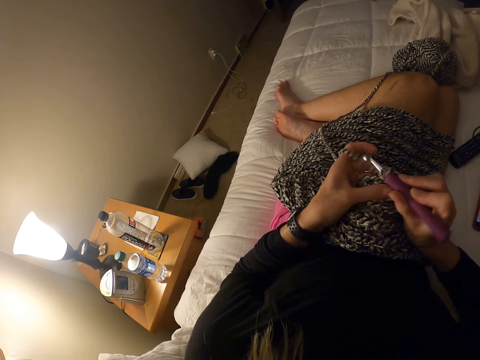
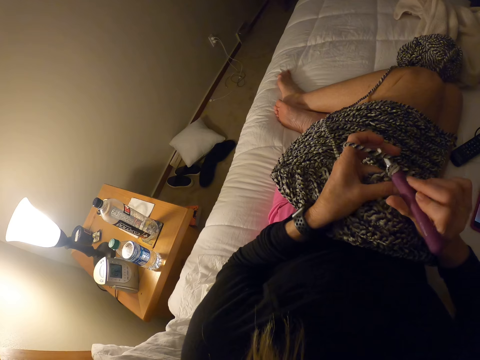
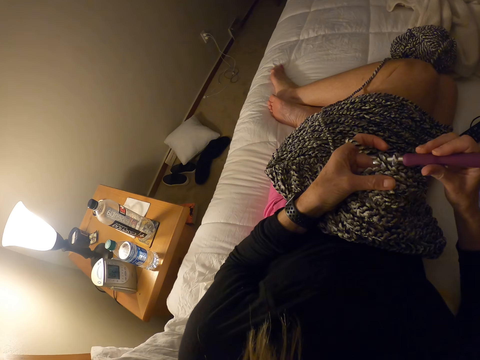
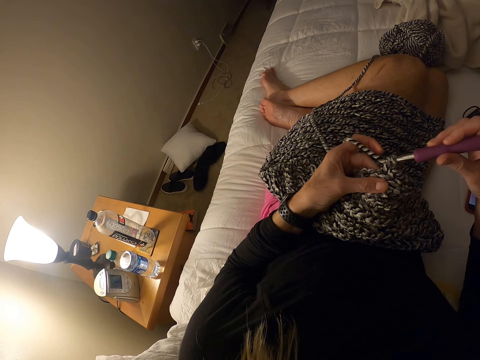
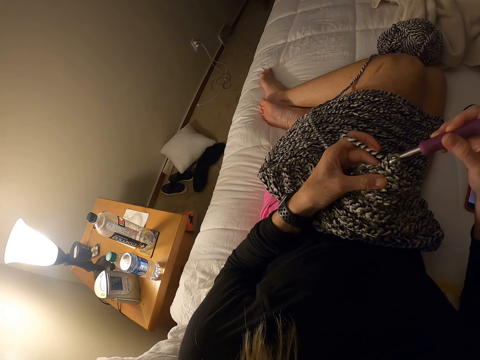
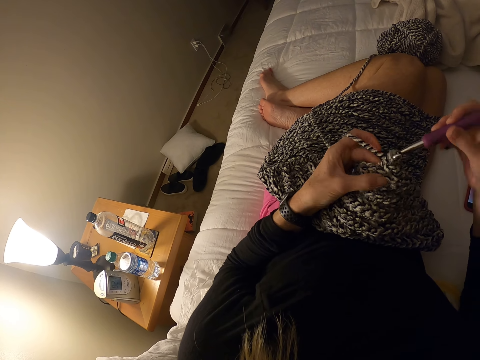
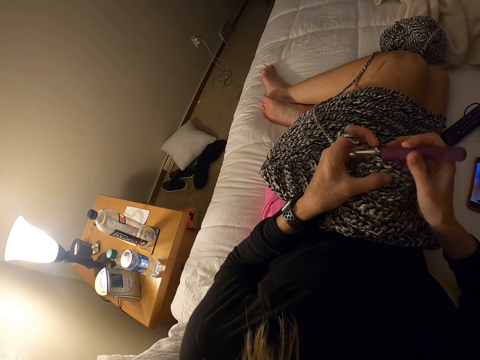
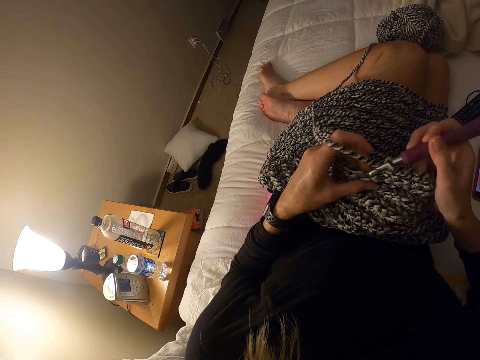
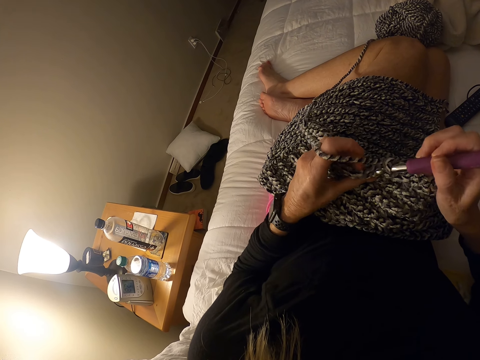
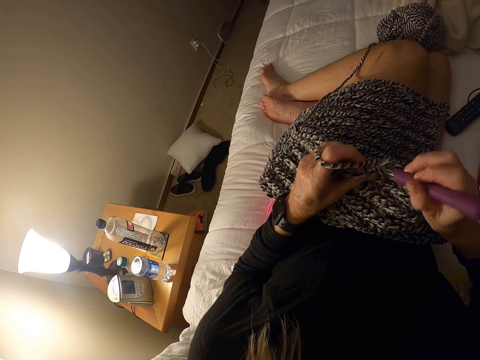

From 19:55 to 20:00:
The camera wearer crochets a woolen fabric with a crochet hook.

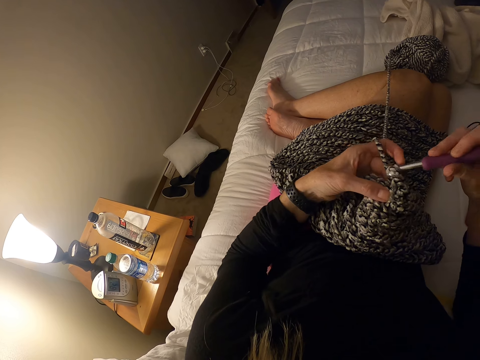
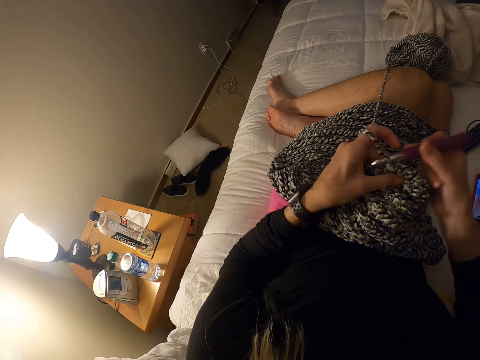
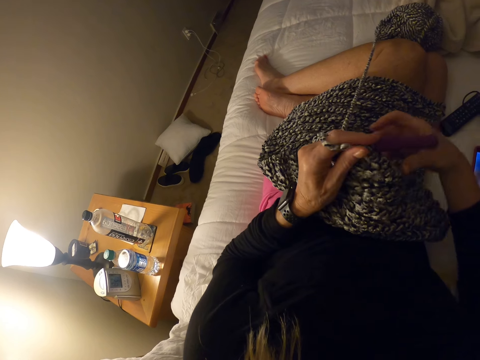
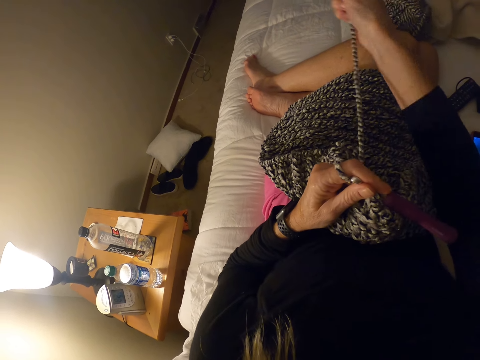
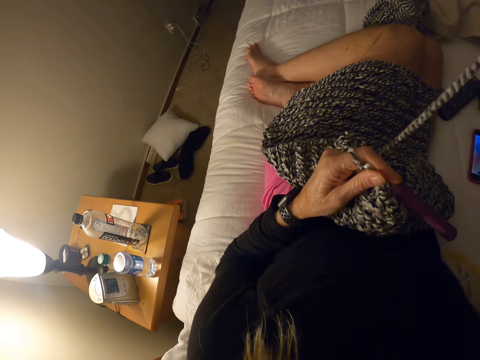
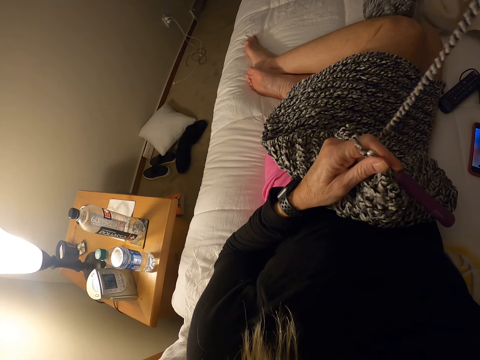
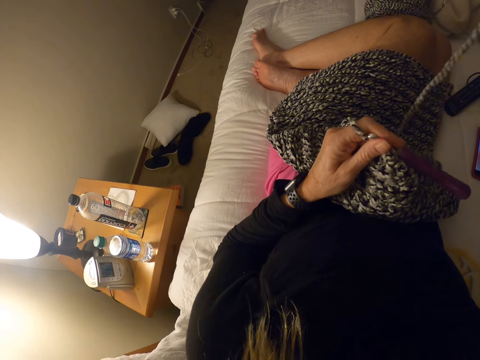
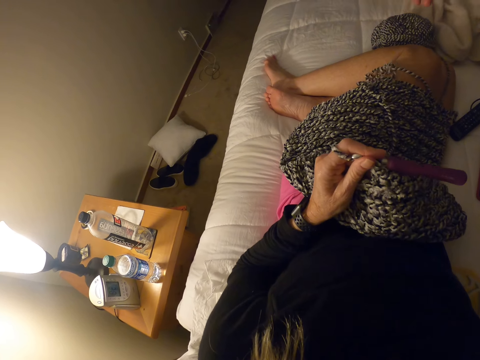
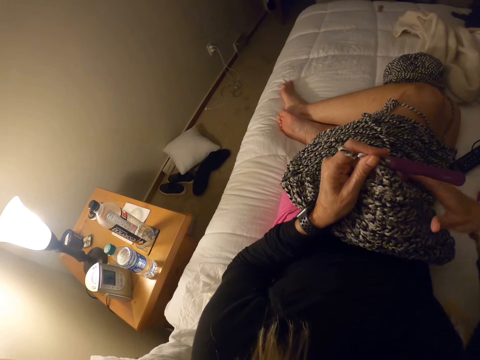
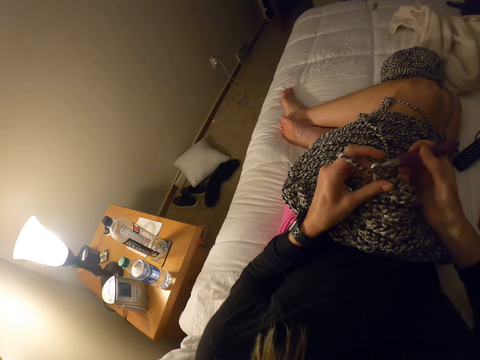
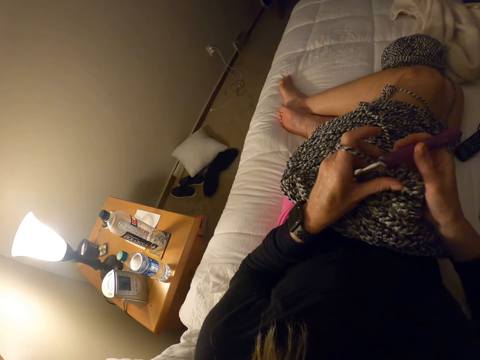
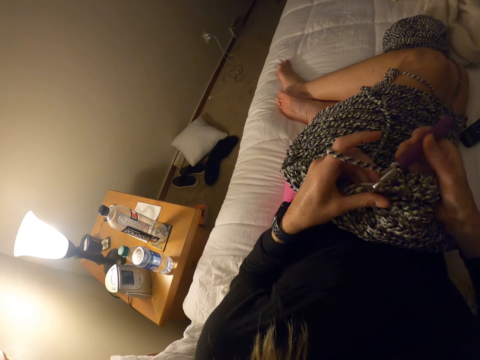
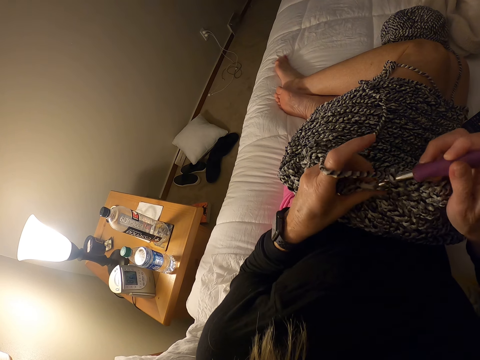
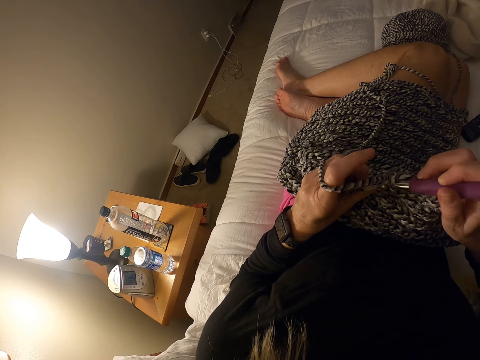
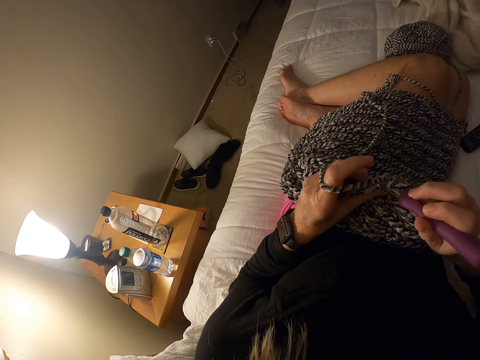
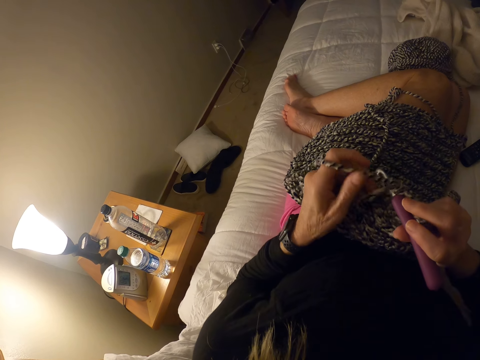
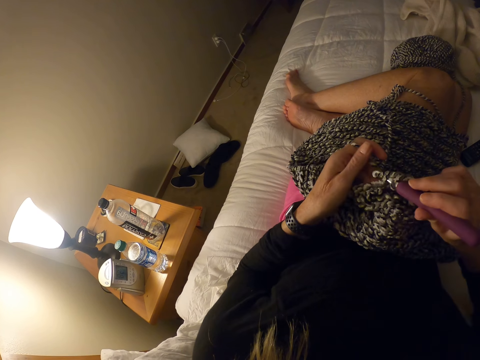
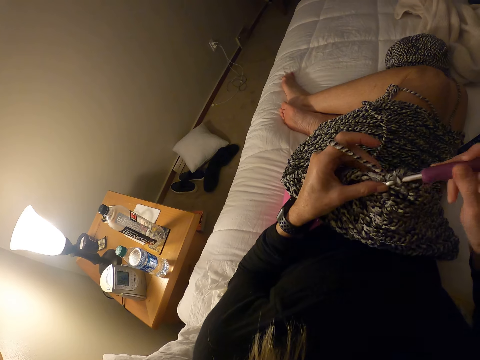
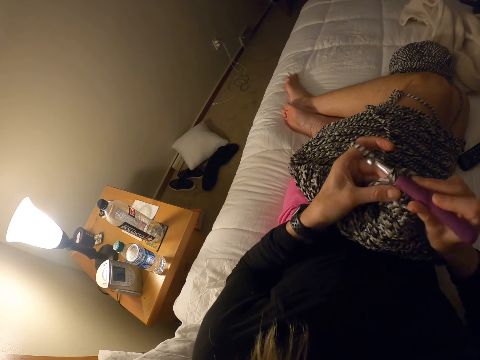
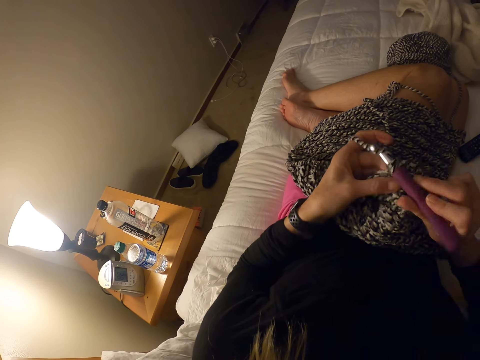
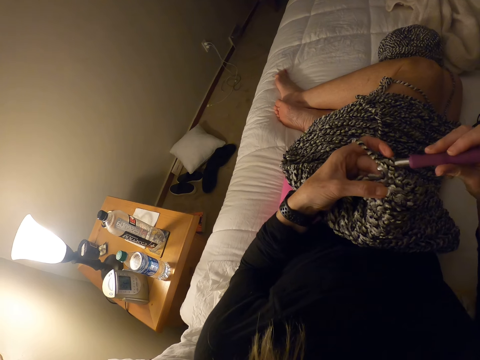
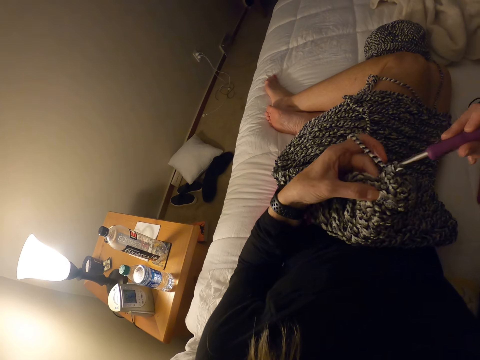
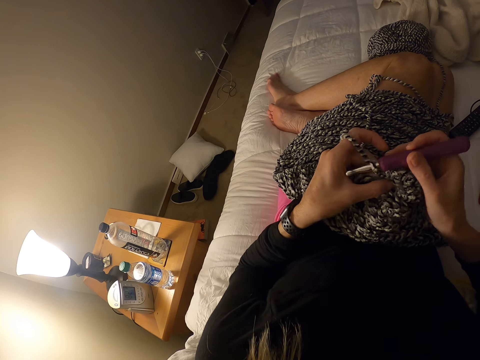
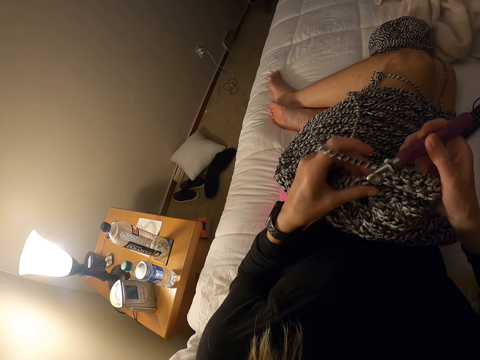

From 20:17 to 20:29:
The camera wearer holds the crochet hook with her left hand. She pulls the yarn from the skein of yarn. She holds the crochet hook with her right hand. She crochets a woolen fabric with the crochet hook.

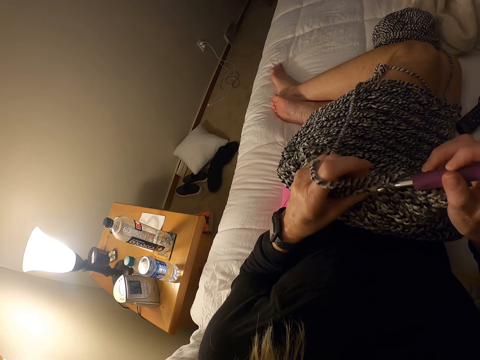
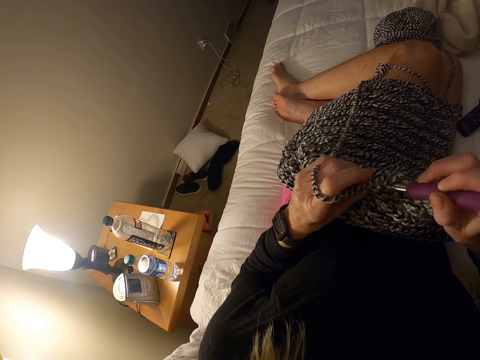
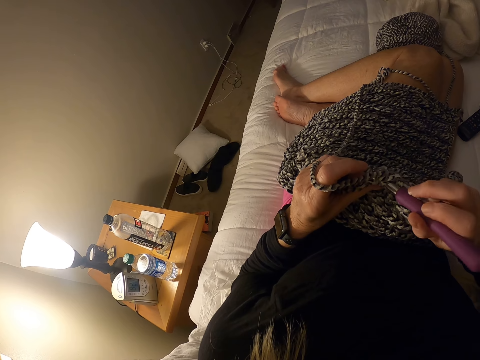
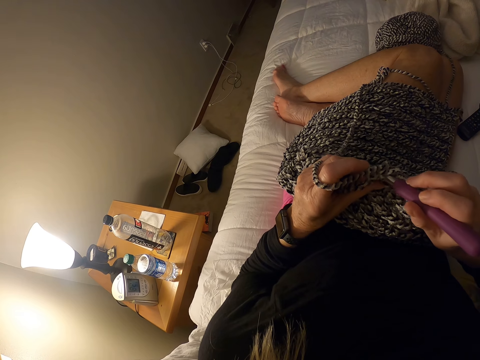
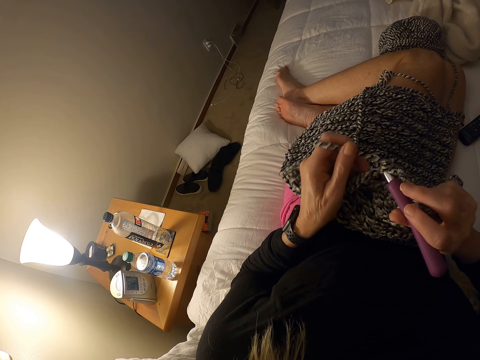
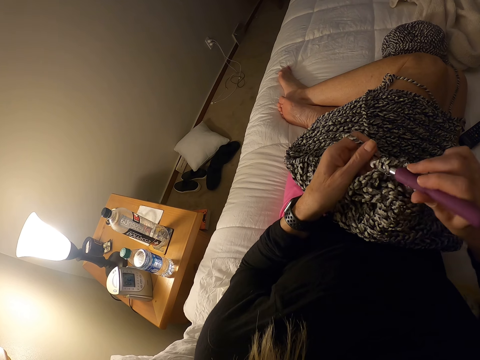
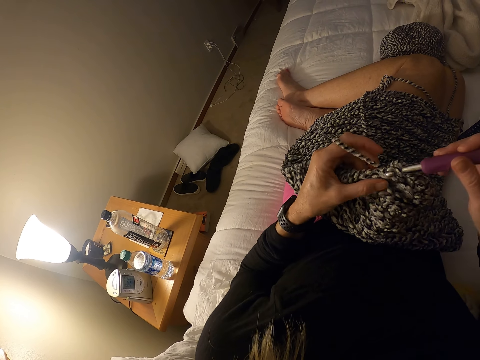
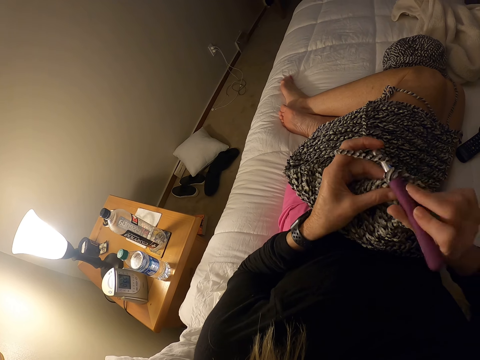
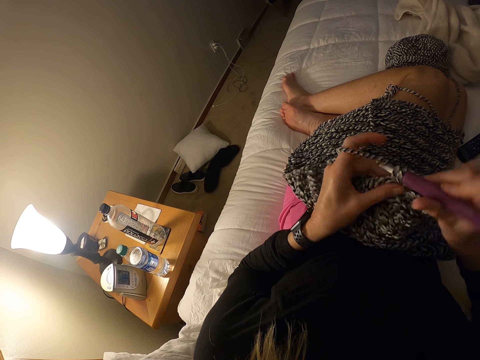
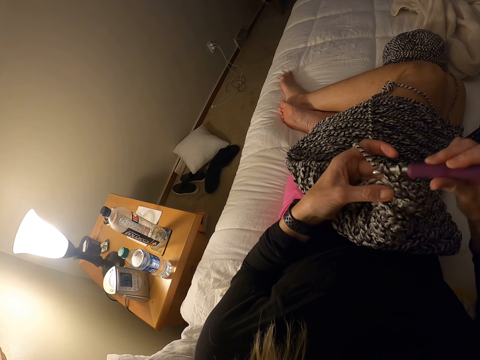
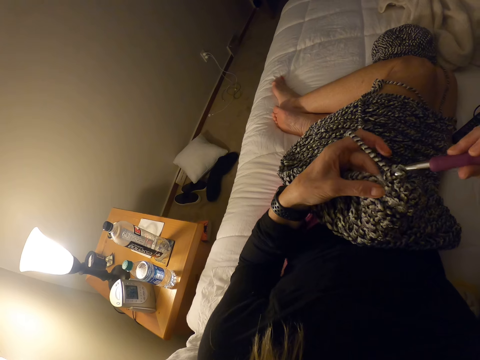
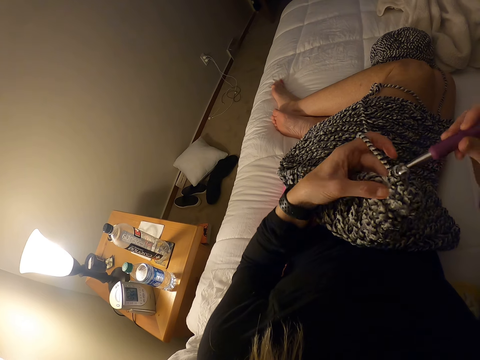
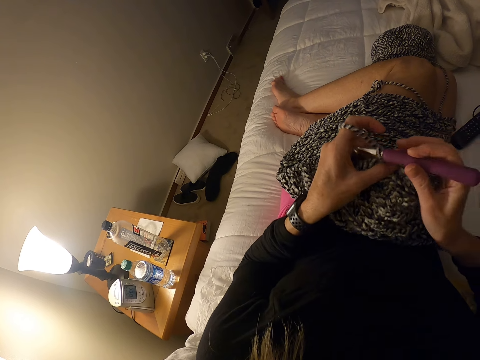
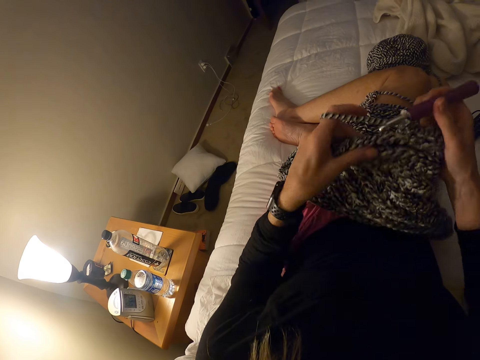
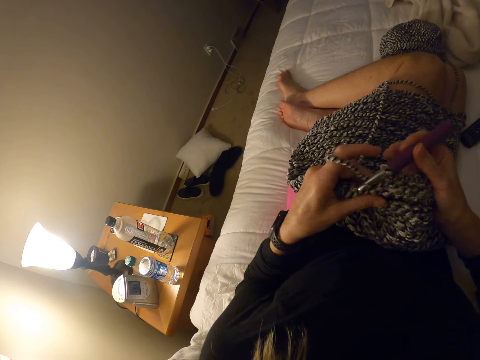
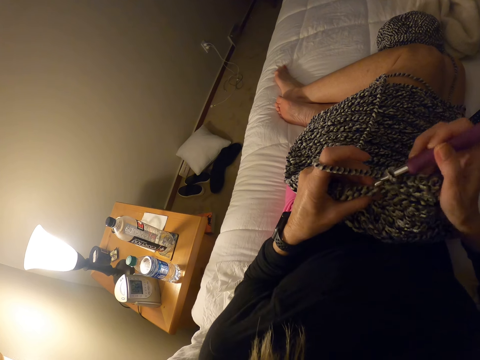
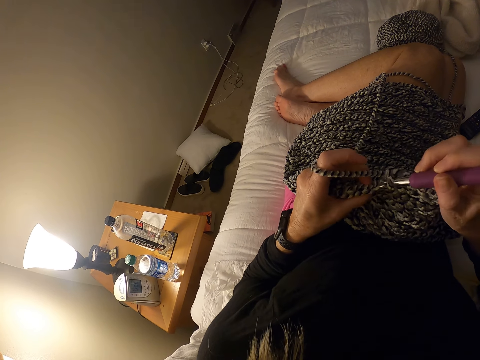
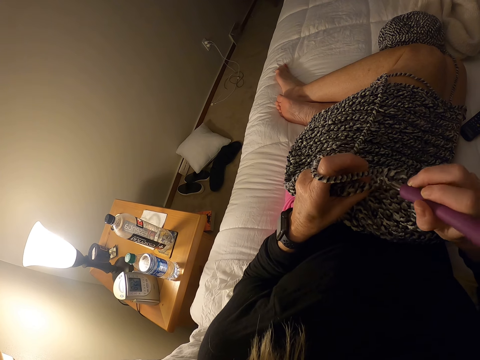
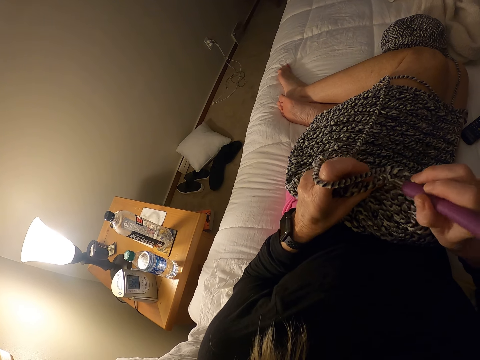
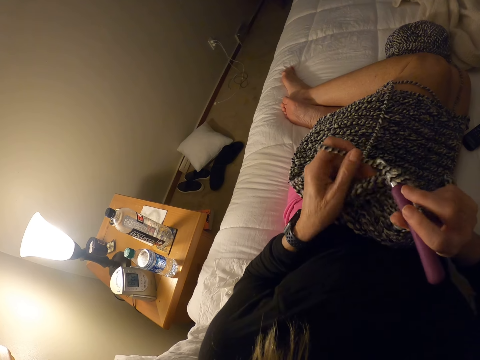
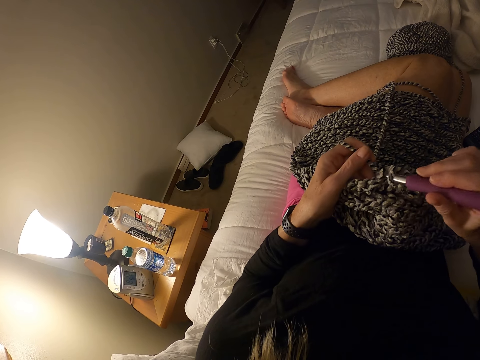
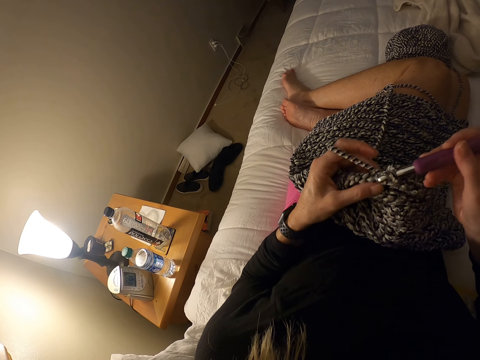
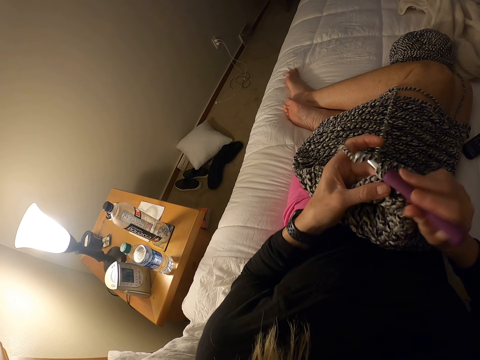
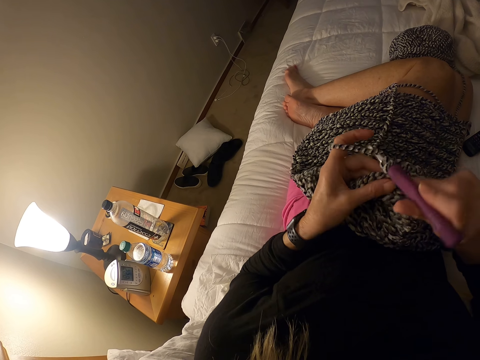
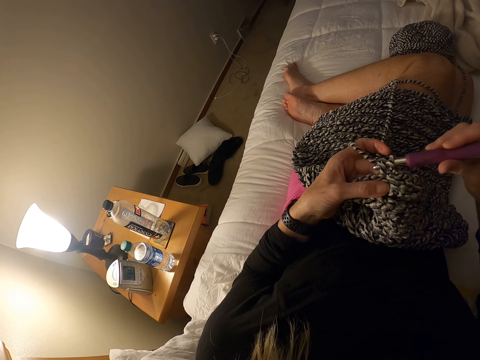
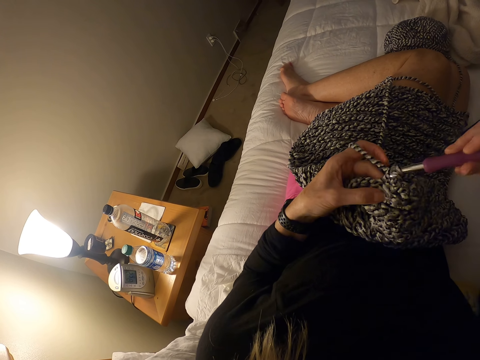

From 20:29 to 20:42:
The camera wearer pulls the woolen yarn. They crochet a woolen fabric with a crochet hook.
